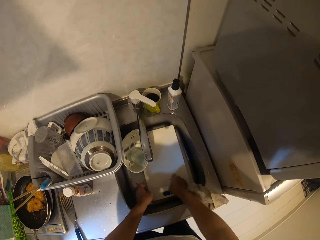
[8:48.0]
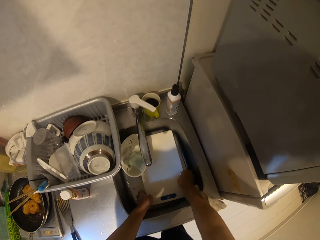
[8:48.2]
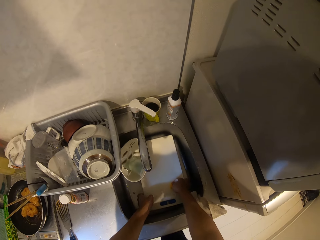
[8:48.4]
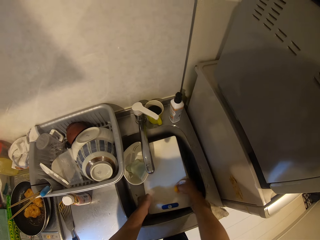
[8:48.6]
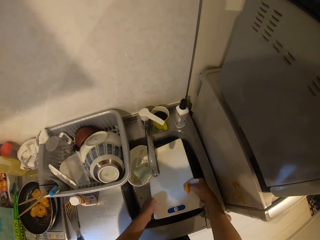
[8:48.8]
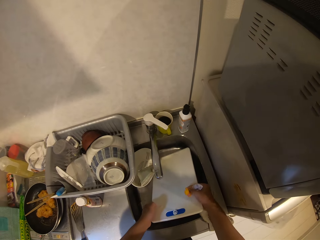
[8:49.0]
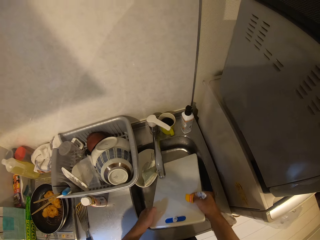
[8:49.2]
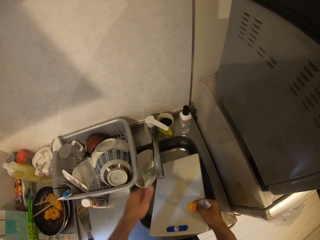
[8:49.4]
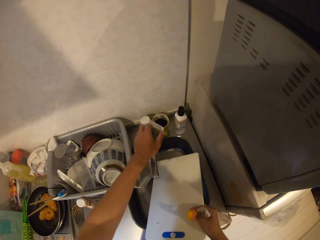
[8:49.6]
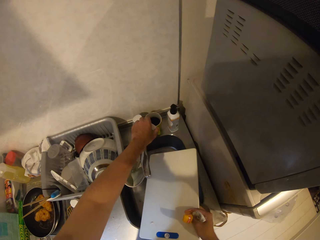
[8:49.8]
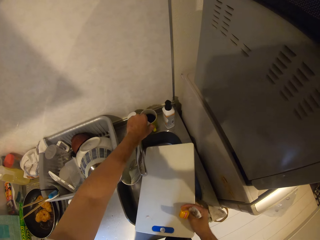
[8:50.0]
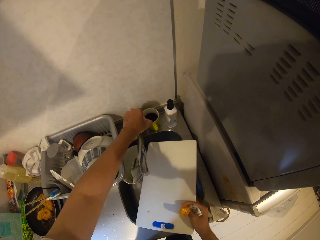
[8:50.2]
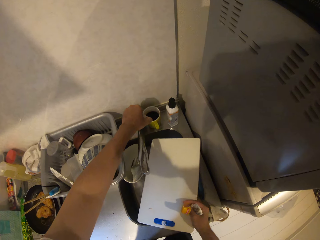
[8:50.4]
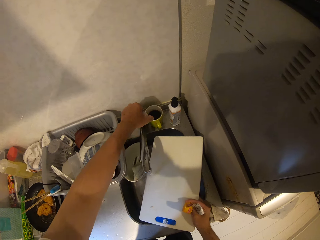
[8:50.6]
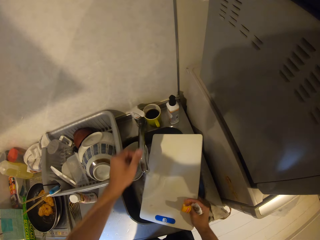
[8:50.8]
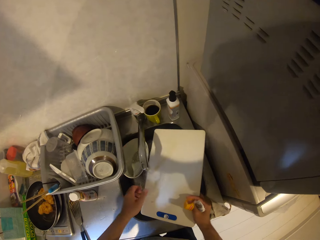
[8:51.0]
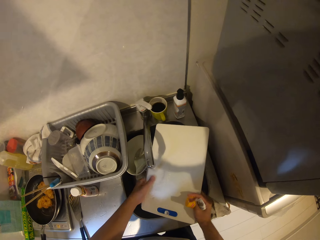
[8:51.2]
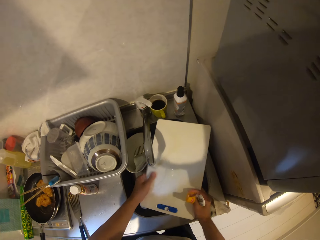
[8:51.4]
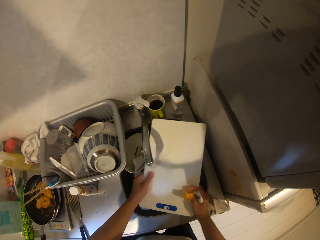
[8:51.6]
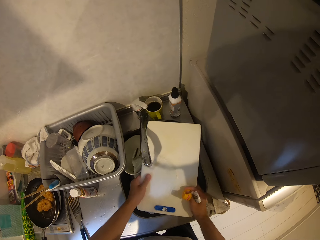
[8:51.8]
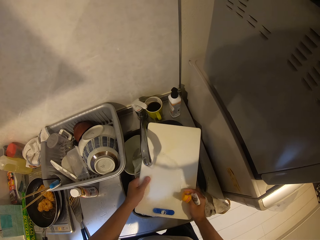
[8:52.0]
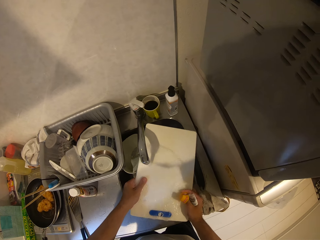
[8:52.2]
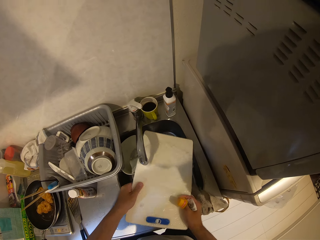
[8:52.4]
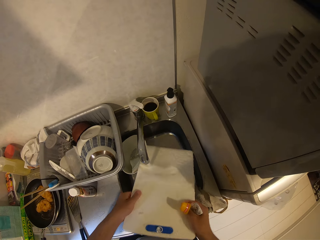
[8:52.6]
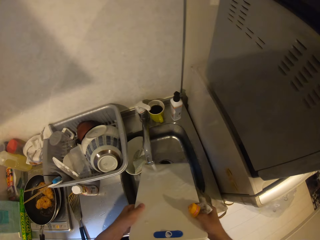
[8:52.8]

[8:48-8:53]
The camera wearer picks up the chopping board. He turns on the tap with his left hand. He rinses the chopping board under running water.

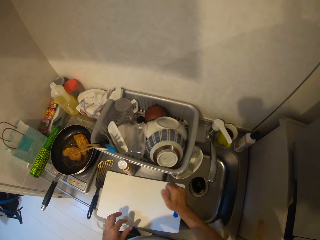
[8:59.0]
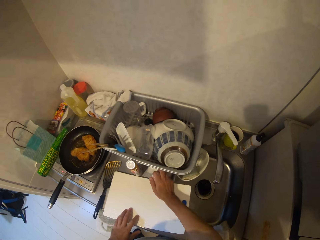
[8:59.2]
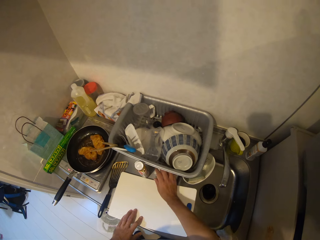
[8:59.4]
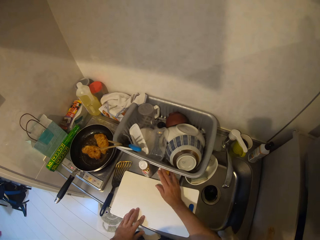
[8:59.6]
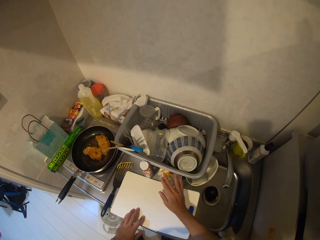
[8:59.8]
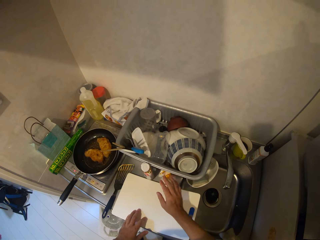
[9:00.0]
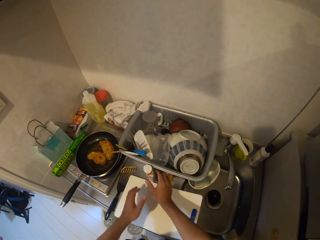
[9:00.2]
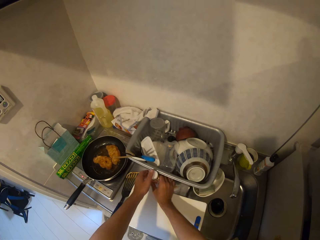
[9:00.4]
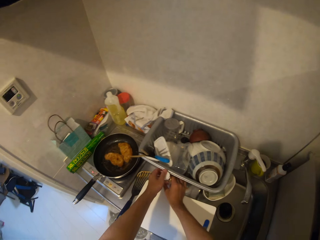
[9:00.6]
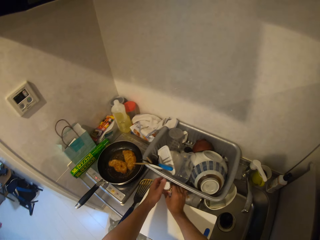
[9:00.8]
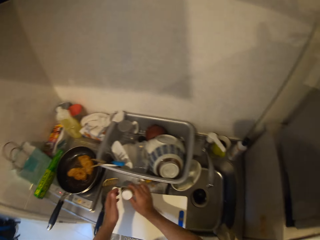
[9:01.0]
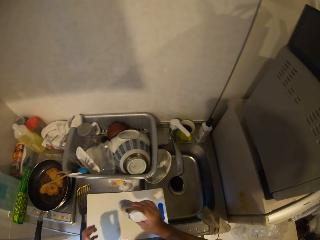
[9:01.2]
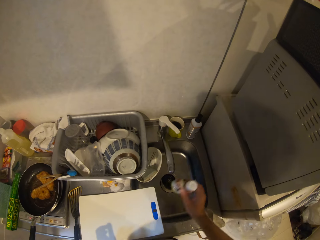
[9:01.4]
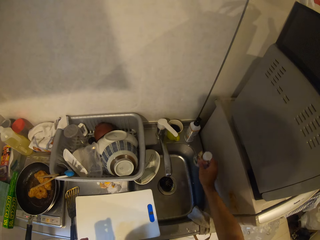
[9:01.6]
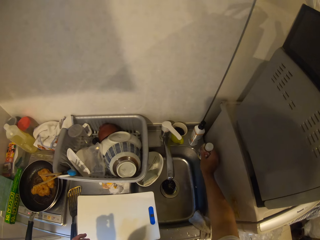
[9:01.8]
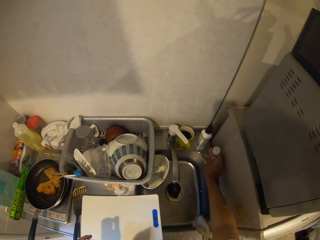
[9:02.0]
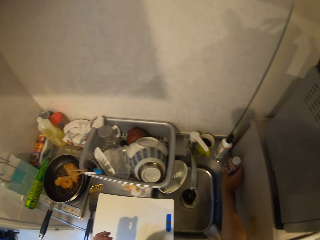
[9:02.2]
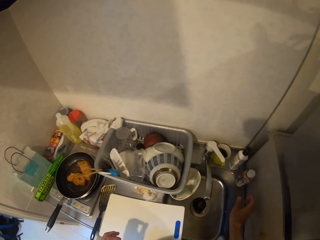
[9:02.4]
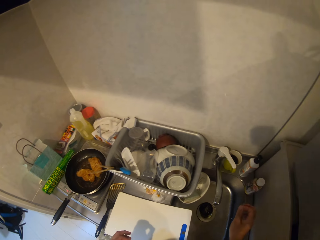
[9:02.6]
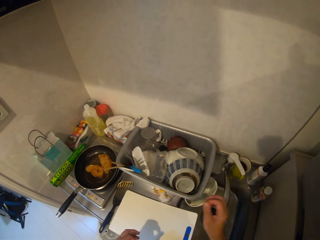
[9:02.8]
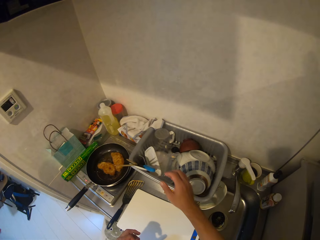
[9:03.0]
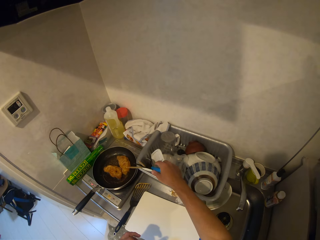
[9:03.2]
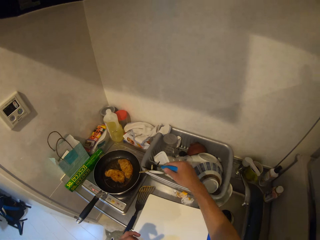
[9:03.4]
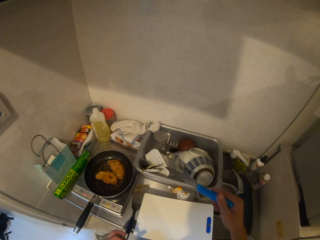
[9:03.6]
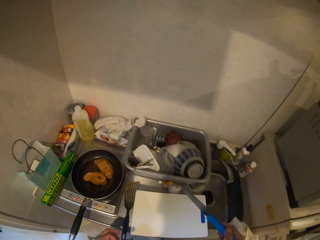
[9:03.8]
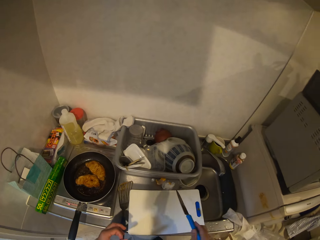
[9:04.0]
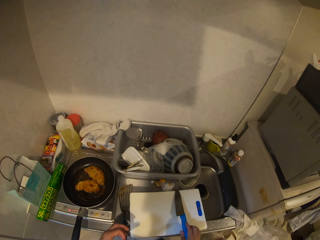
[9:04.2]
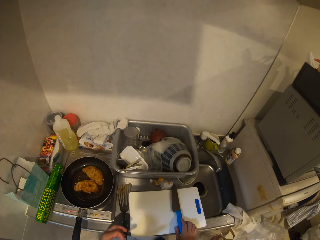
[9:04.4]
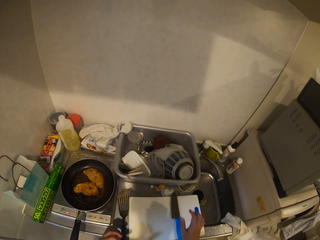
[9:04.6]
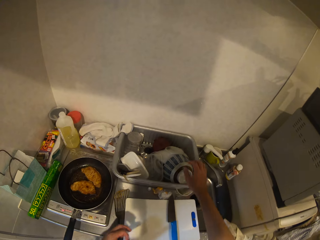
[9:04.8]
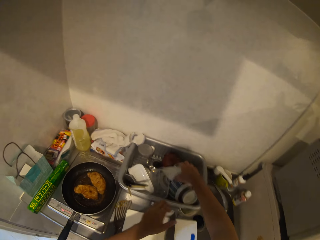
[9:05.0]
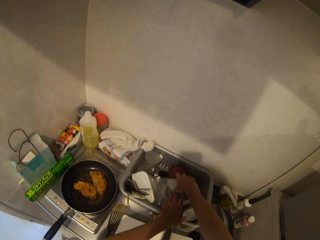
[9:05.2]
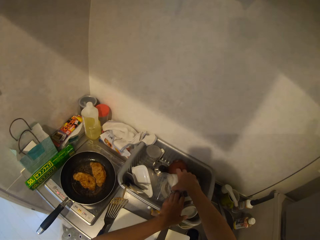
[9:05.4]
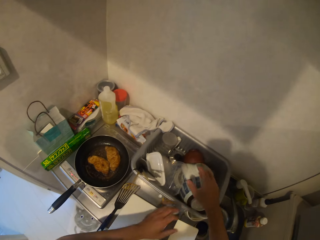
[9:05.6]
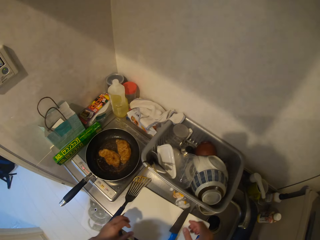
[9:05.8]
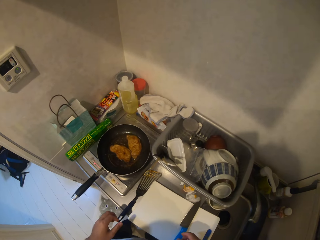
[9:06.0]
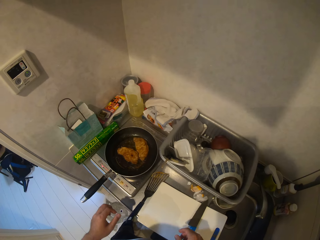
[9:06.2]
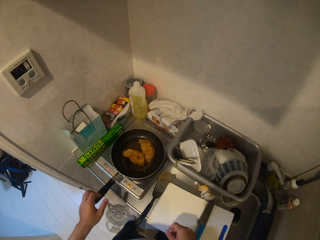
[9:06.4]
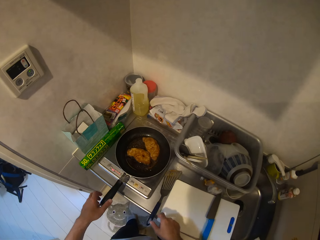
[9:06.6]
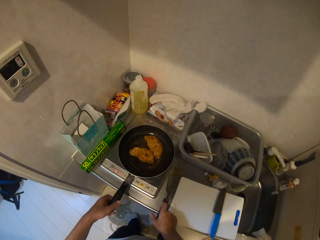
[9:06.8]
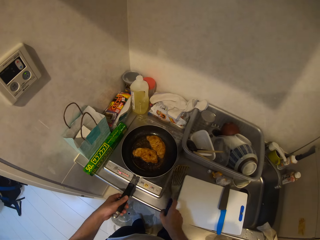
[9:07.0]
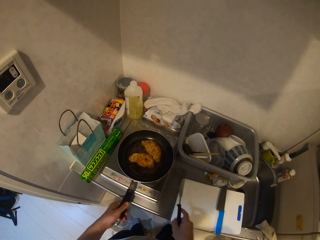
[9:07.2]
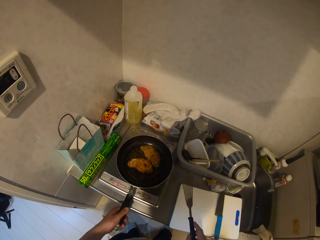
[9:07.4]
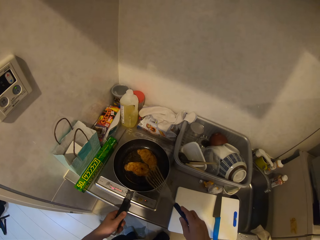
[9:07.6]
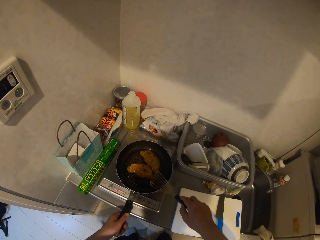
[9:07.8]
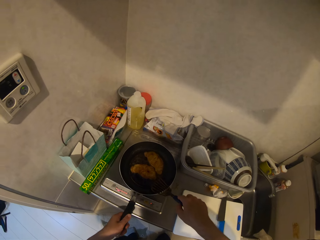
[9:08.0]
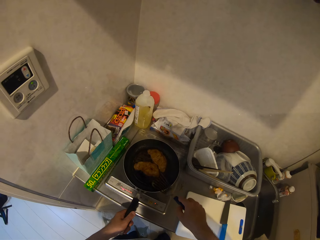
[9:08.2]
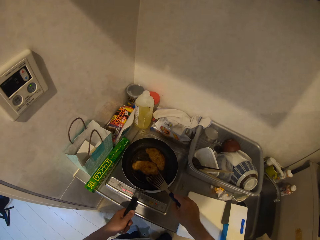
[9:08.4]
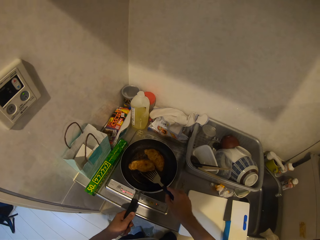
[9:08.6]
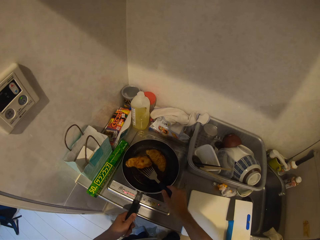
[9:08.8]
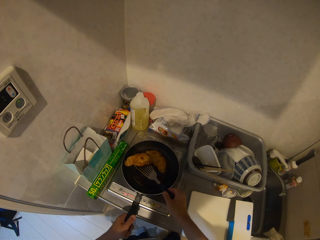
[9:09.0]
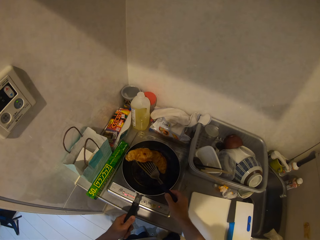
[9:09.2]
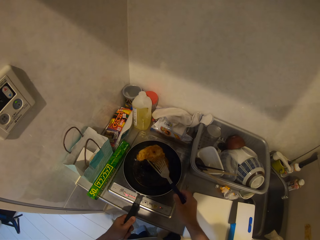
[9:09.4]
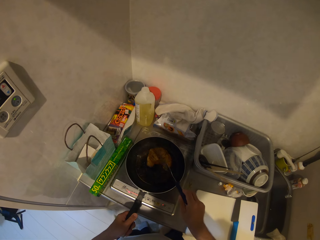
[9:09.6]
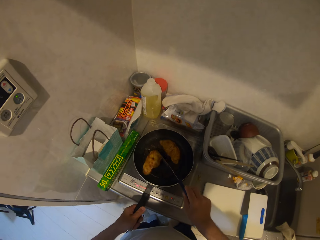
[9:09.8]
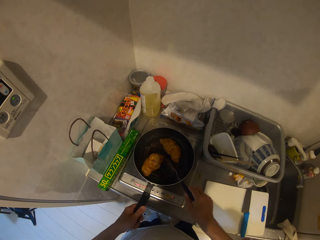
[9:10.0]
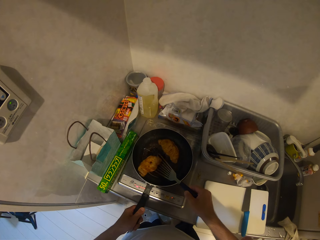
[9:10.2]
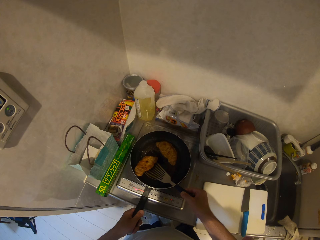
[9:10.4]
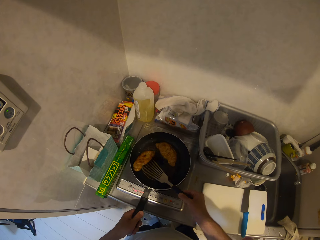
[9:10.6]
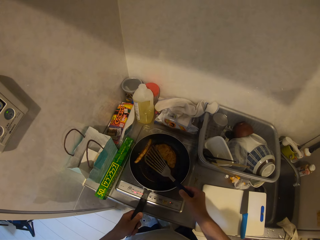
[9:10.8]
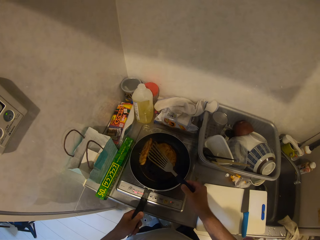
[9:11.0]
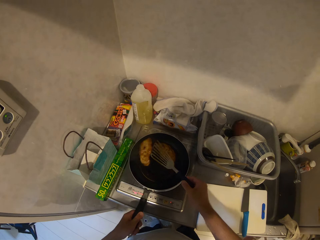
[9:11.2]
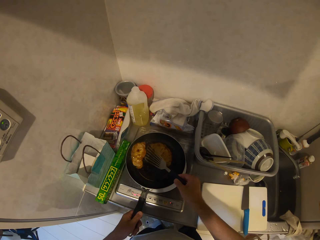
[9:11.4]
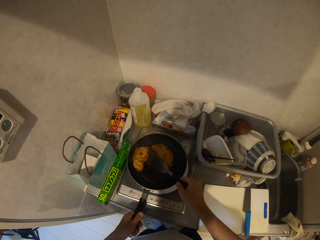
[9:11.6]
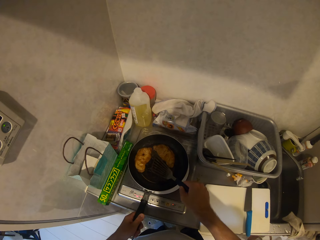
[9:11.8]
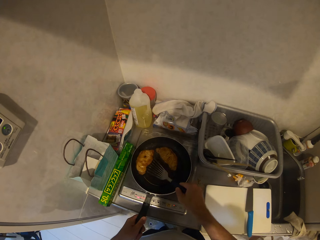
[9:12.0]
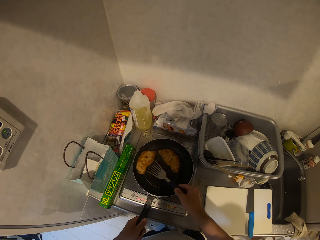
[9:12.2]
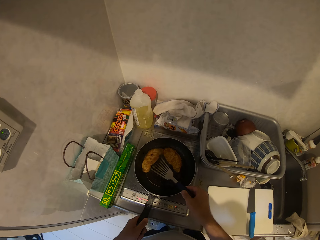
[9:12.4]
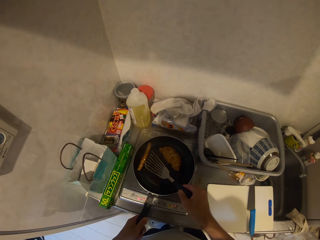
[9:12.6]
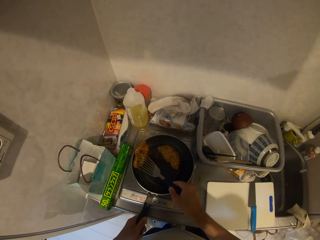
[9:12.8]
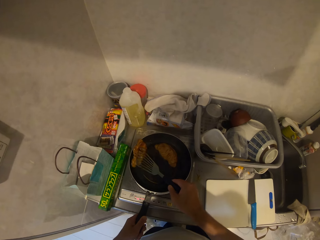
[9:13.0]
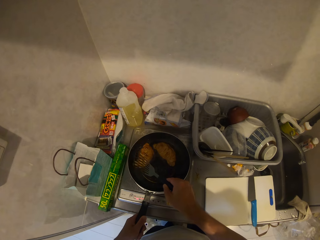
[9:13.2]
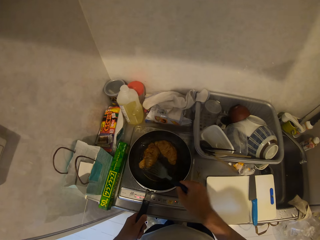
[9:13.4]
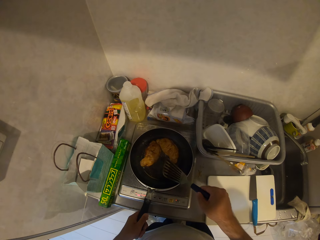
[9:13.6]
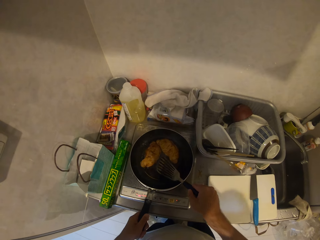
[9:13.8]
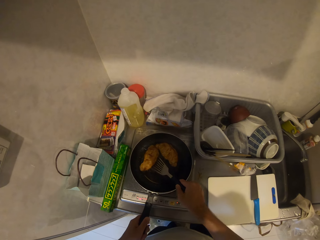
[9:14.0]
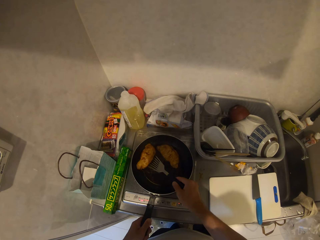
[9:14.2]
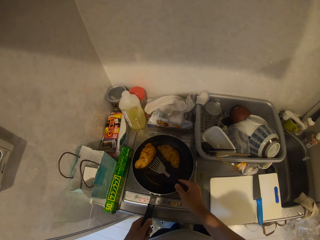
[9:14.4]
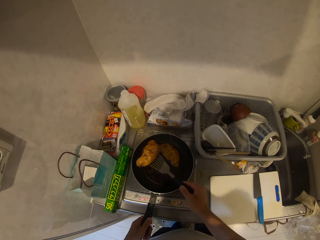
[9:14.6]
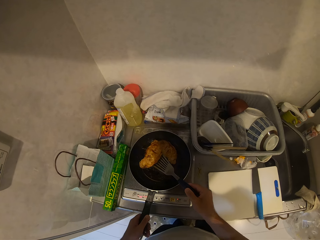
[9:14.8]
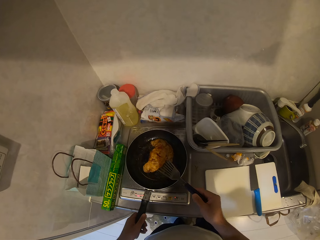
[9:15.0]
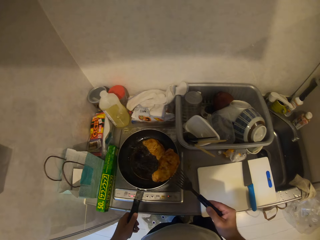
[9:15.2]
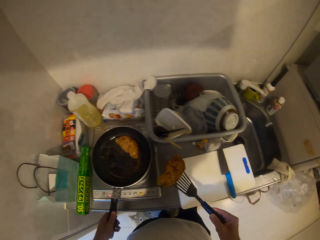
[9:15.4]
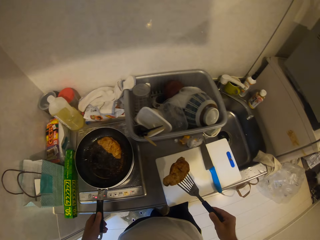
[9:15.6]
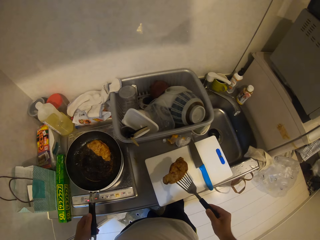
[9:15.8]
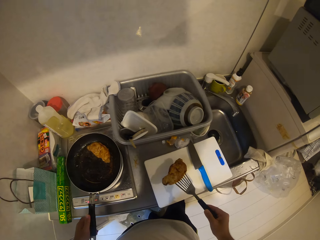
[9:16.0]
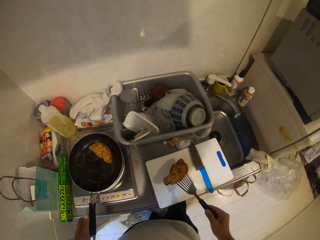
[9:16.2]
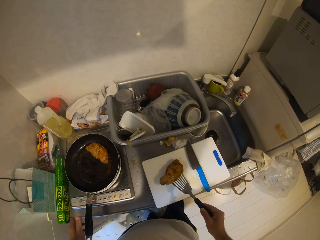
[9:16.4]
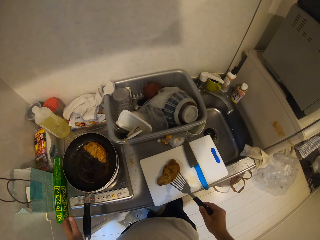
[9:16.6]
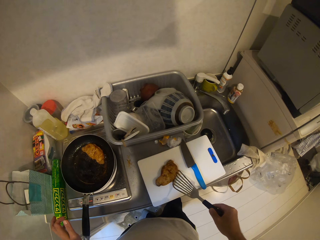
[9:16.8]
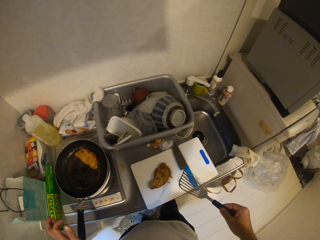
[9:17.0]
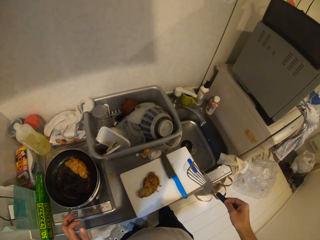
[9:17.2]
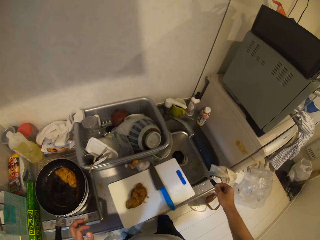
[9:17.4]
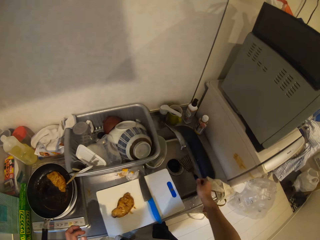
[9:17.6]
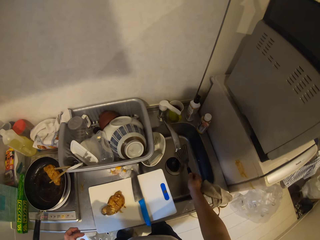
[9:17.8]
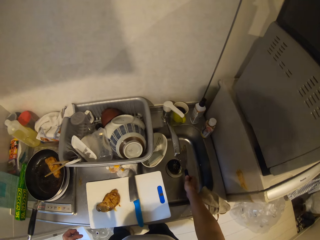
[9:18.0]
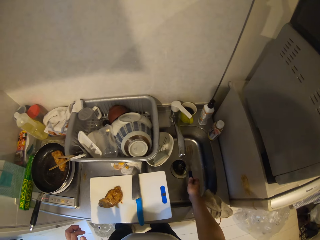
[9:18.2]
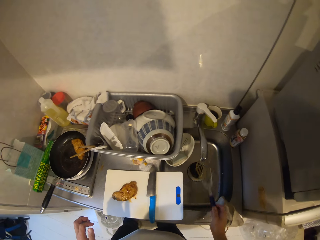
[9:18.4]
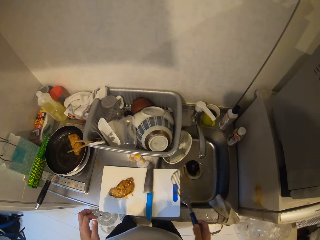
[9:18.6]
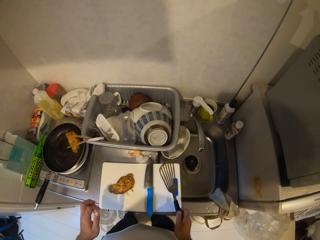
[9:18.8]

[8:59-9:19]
The camera wearer drops the cap seal and the nylons on the kitchen worktop. He lifts up the bottle of spices from the kitchen worktop. He drops the bottle of spices on the kitchen sink. He picks up the knife from the plate tray with his right hand. He drops the knife on the chopping board. He touches a plate in the plate rack. He holds the frying pan with his left hand. He picks up the slotted spoon or spatula with his right hand. He turns the meat in the frying pan with the slotted spoon. He lifts the meat out of the oil with the slotted spoon. He drops the meat on the chopping board. He moves the slotted spoon towards the kitchen sink. He puts the spatula down.
